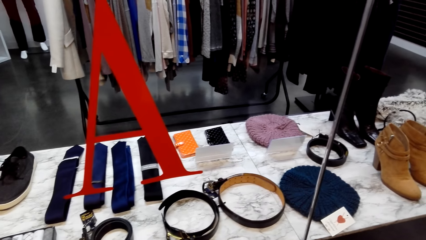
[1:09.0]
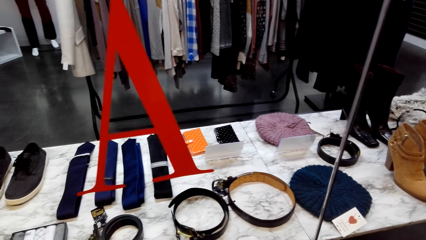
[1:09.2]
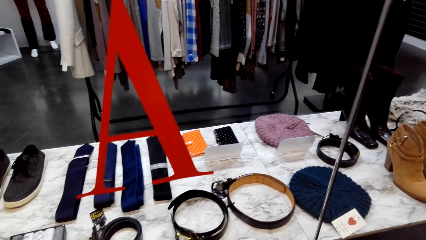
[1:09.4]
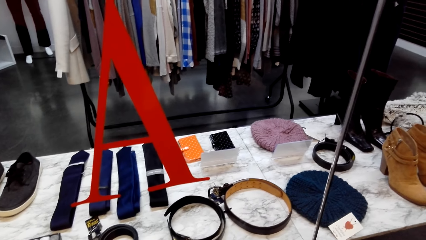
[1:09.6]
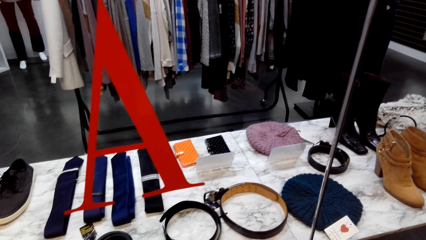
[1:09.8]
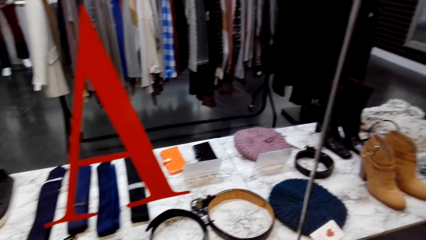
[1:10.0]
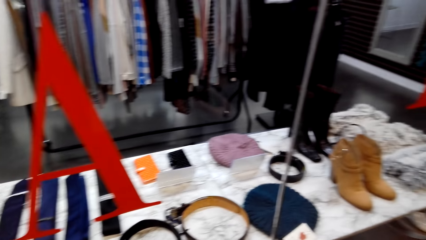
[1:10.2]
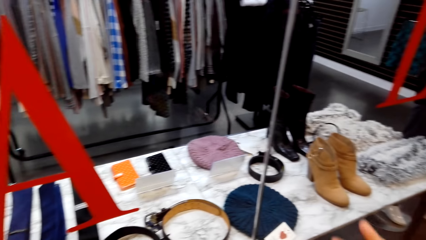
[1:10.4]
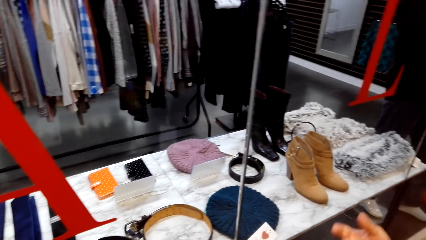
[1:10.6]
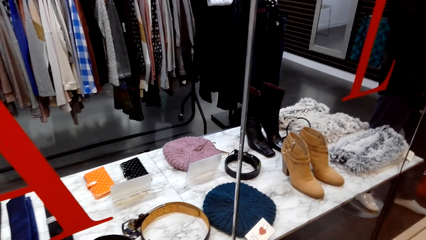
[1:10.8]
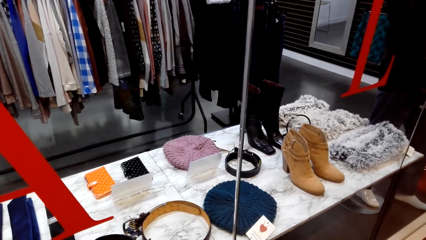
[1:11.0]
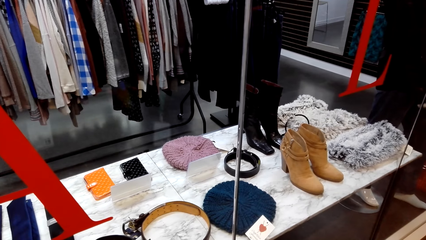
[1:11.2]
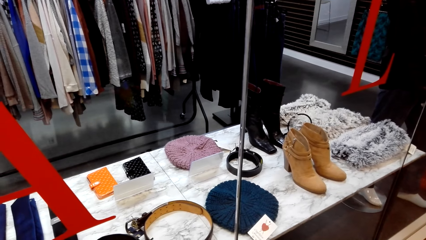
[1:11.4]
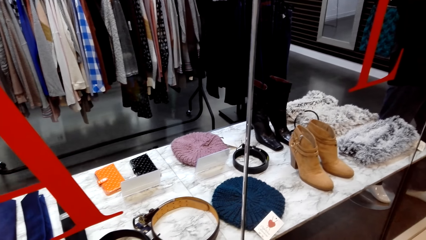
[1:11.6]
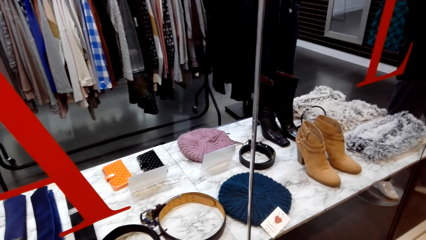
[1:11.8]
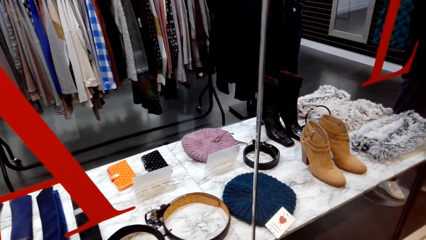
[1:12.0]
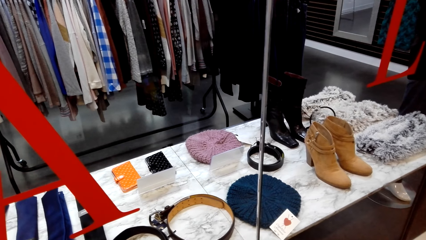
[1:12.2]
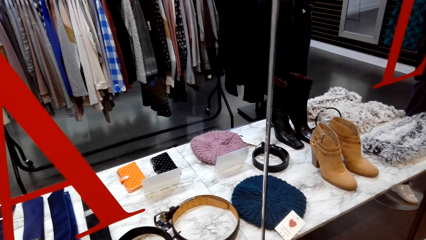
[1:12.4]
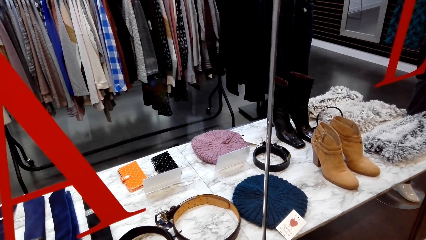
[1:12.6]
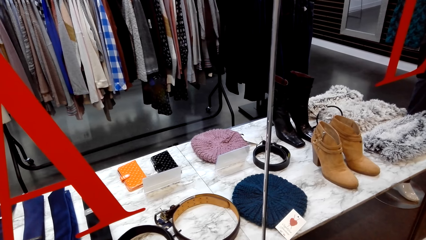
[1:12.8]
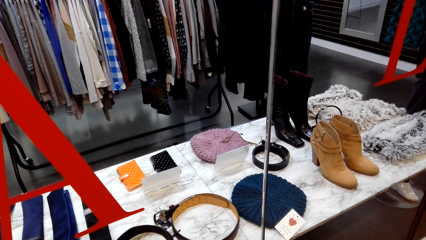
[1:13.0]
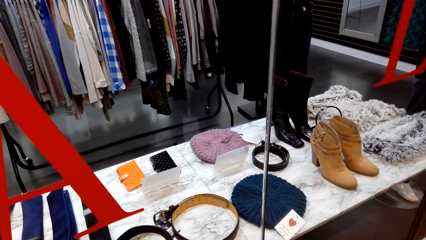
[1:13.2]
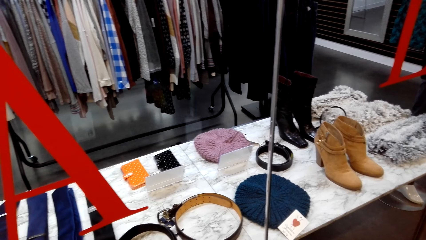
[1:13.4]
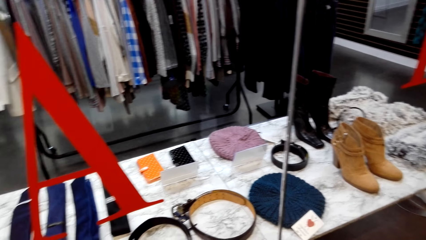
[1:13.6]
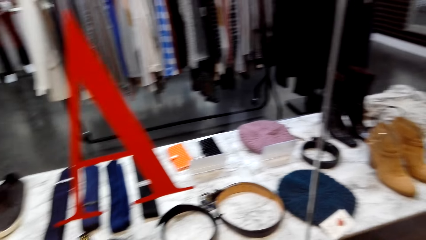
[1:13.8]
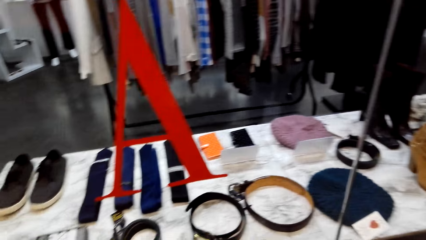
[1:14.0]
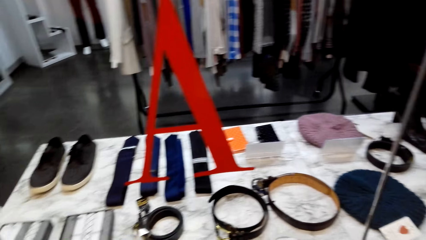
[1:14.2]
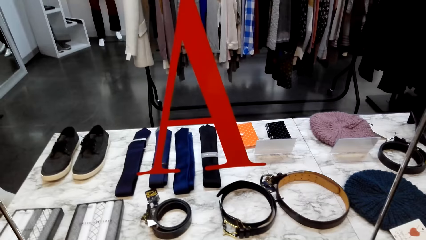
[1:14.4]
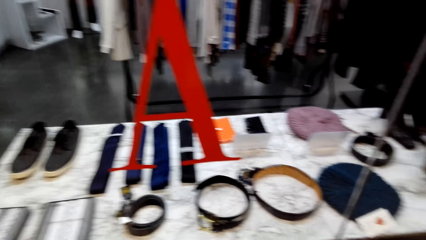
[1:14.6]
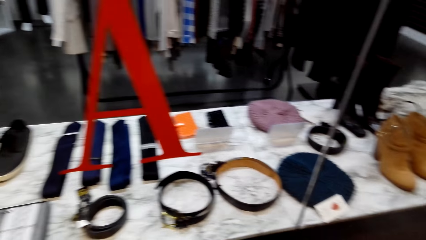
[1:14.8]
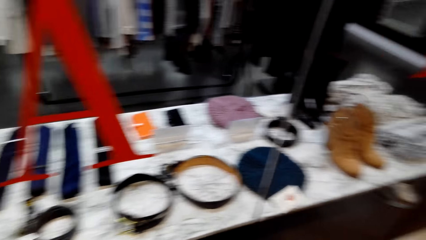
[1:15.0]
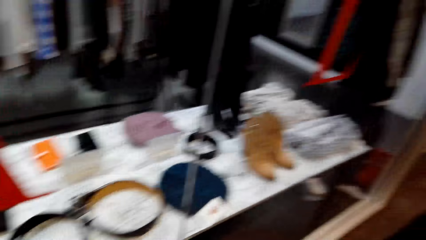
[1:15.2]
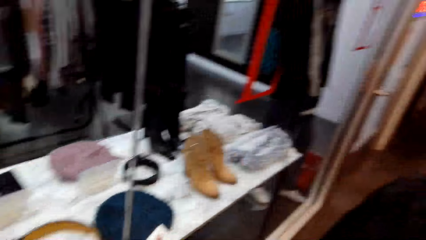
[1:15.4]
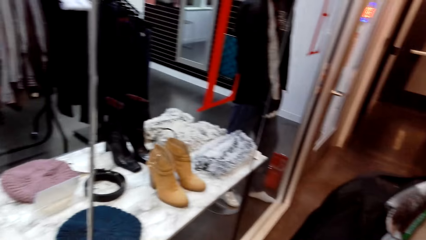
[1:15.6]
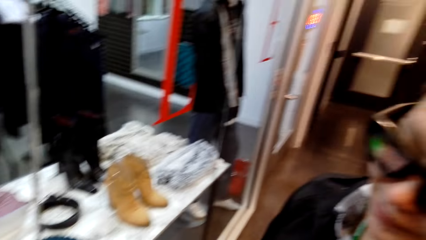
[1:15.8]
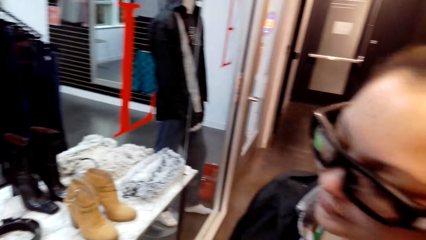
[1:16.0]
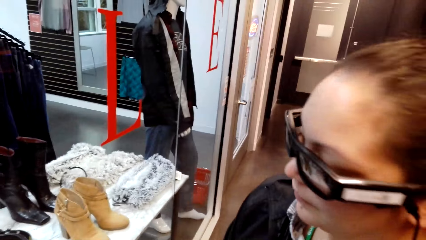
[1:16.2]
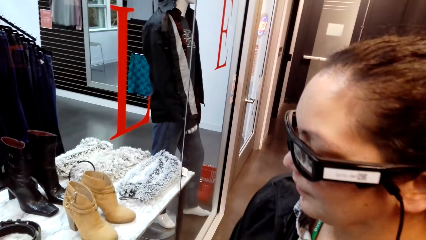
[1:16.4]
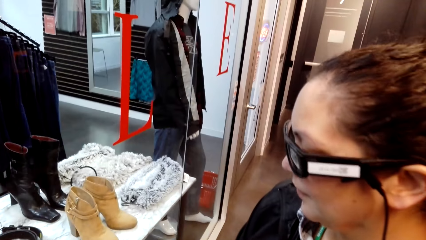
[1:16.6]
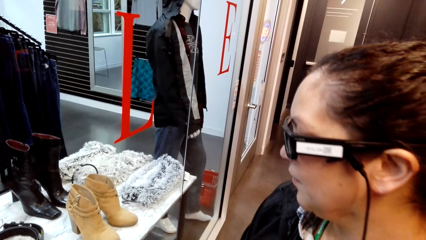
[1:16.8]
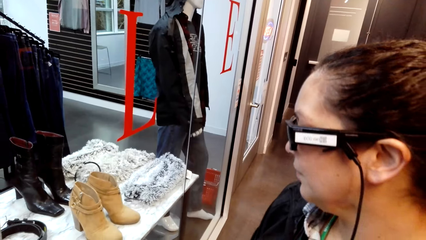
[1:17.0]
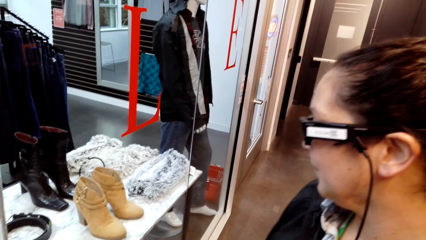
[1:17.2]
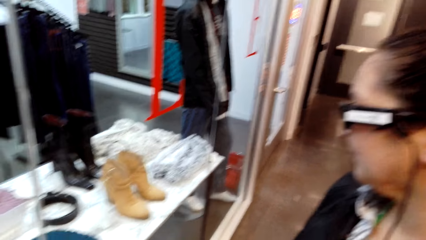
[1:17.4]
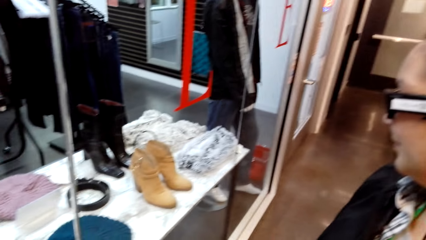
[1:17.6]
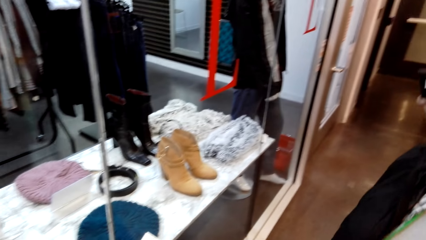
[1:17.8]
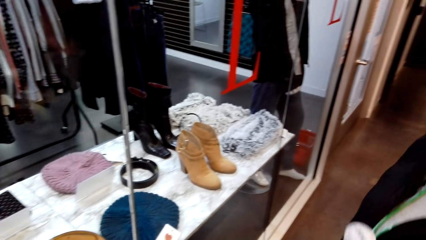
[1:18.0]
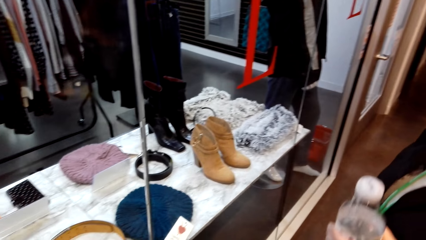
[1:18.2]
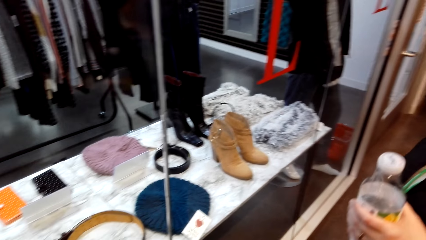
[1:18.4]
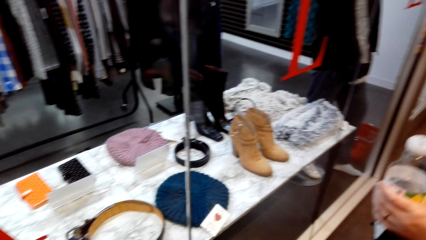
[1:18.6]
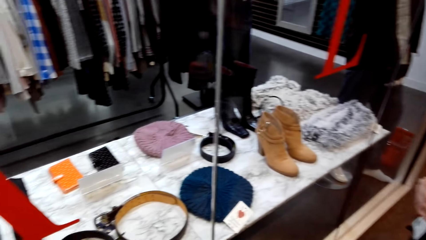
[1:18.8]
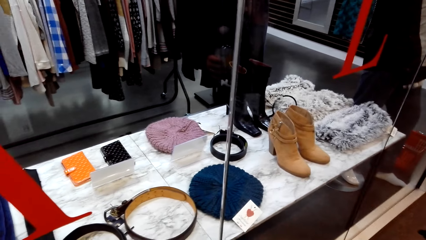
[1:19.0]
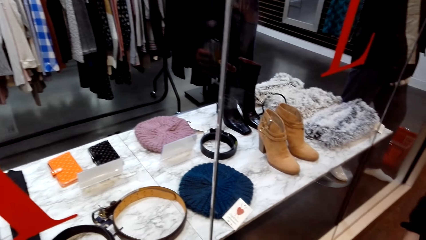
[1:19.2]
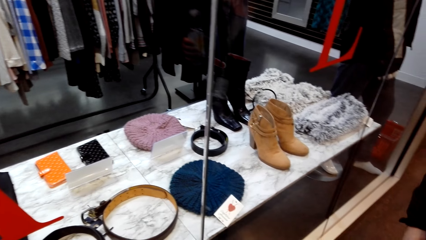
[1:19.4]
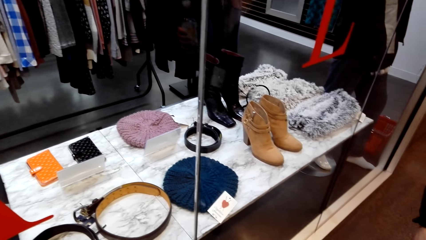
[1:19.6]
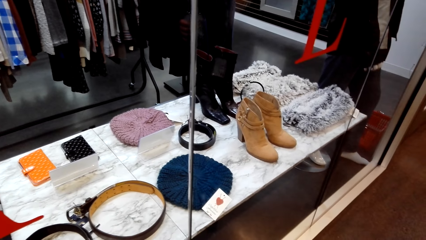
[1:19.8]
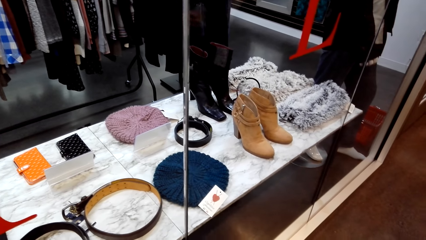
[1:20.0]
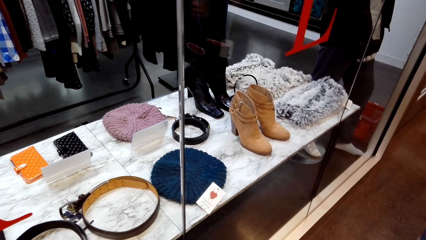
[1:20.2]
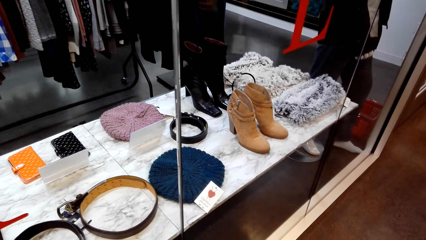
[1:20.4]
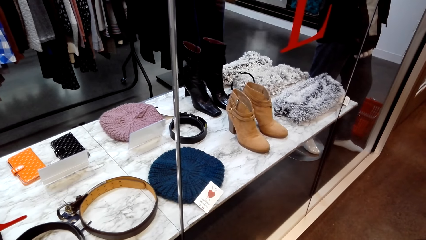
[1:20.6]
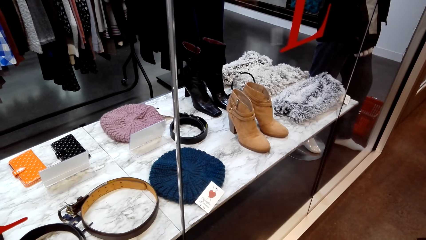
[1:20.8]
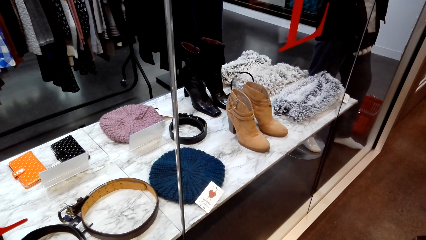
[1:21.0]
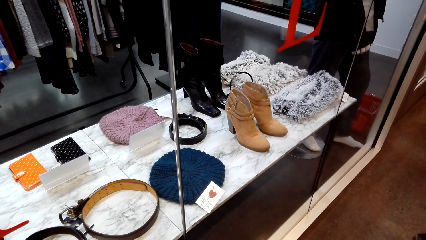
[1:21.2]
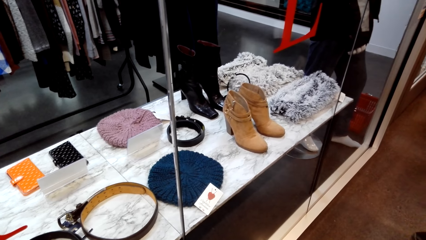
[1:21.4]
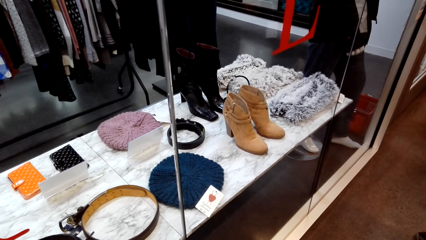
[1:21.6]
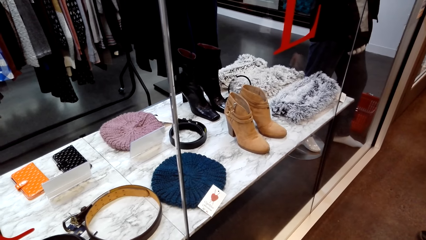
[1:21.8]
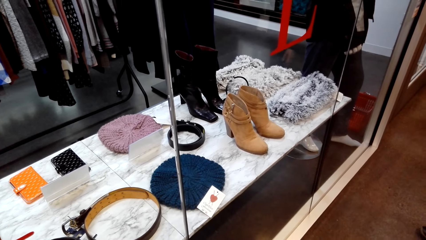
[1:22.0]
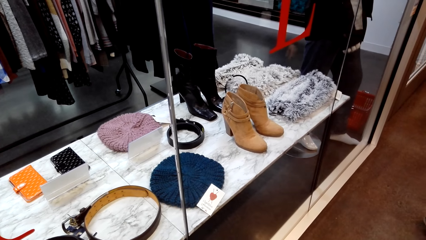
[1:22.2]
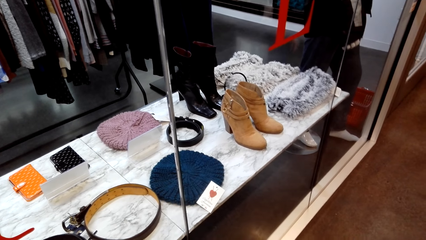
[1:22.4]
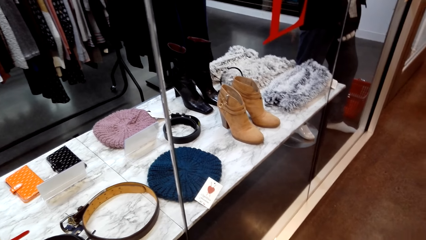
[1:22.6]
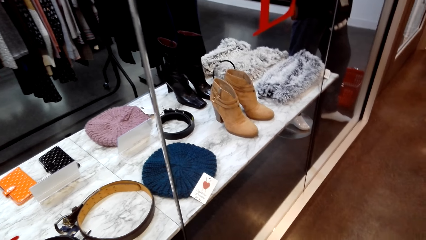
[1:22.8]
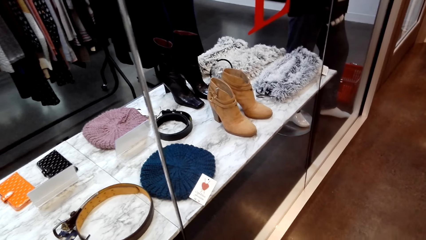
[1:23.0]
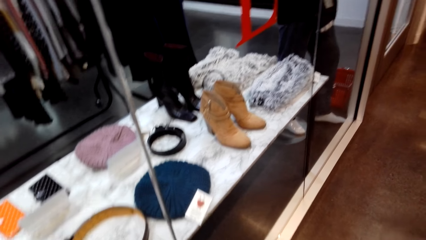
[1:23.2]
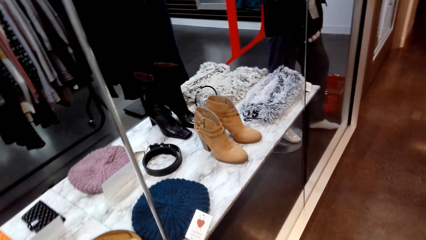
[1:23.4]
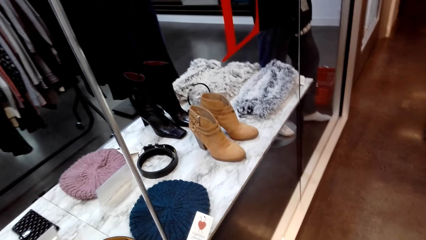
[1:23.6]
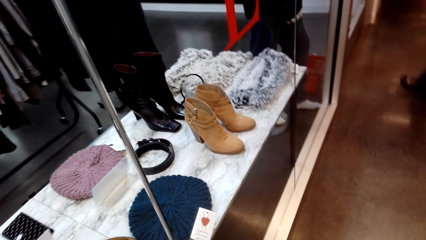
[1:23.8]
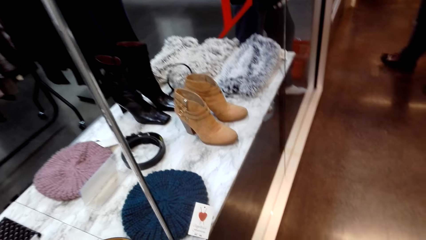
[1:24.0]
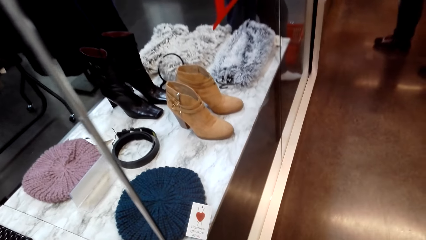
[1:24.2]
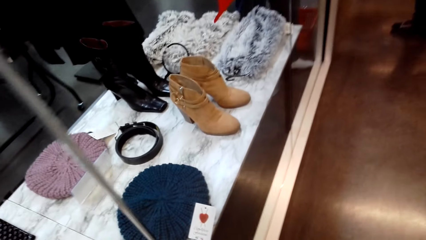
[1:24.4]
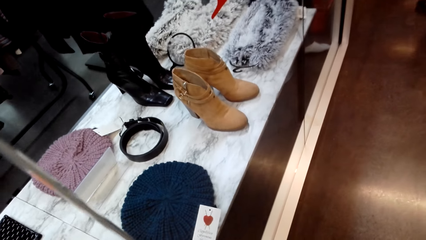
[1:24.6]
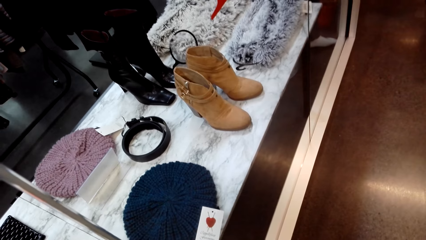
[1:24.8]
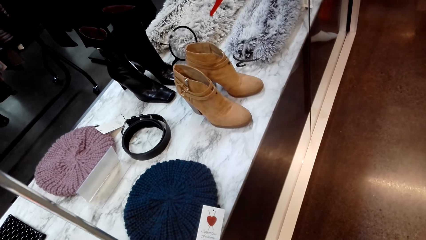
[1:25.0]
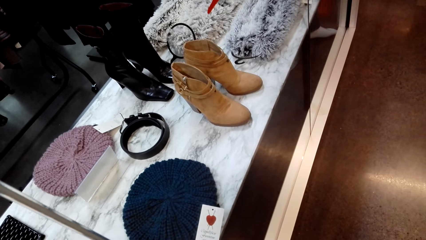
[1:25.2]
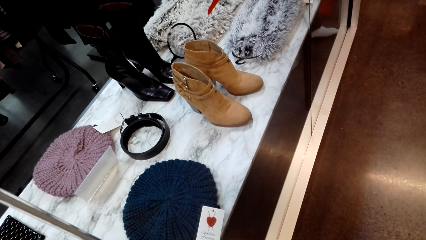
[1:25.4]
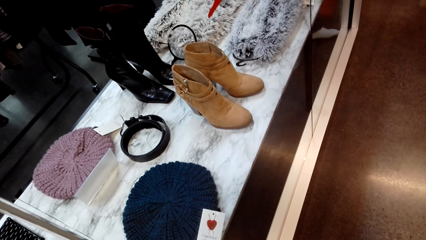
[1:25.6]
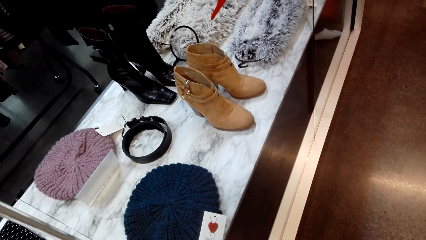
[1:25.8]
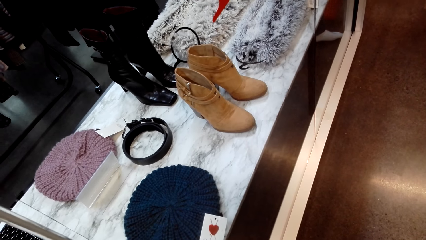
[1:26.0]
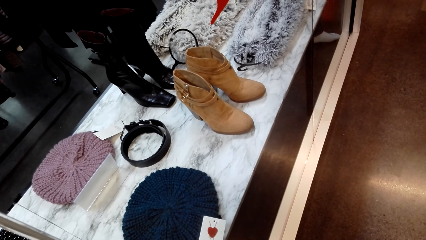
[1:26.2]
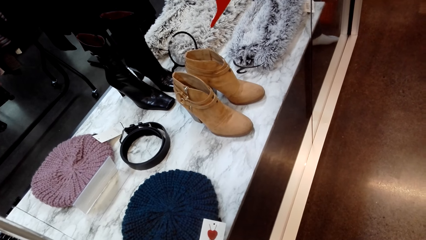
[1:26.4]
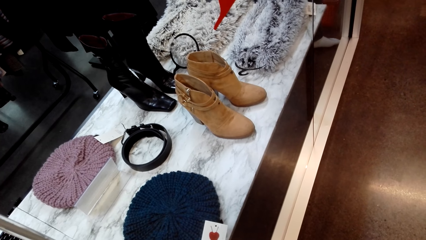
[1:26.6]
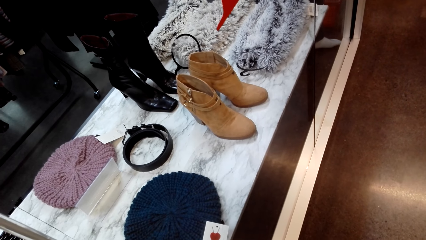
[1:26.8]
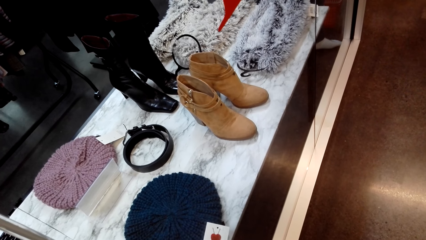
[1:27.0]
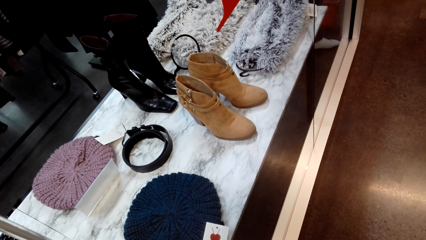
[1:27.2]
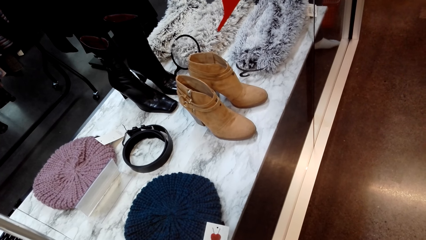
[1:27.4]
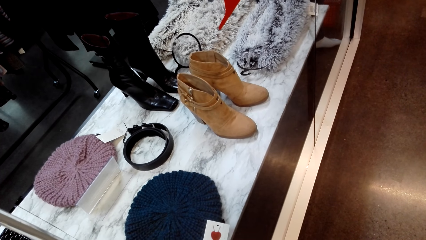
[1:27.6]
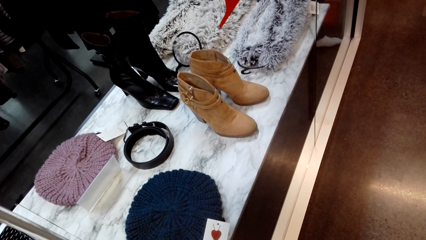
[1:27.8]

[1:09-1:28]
The camera wearer uses gestures. They look around. A woman looks around. The woman moves around. The woman walks around.
